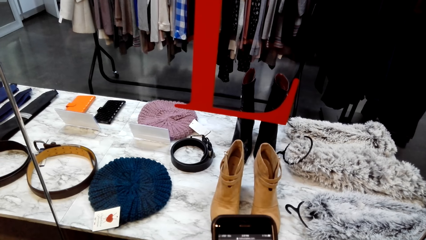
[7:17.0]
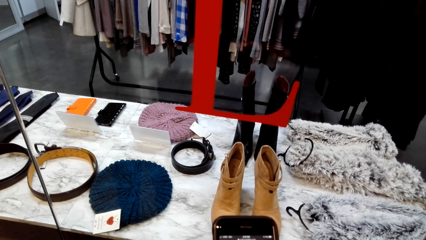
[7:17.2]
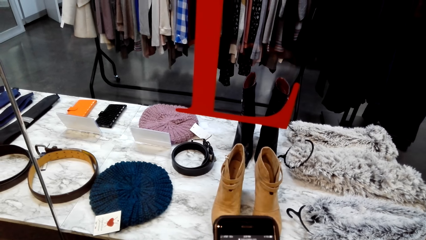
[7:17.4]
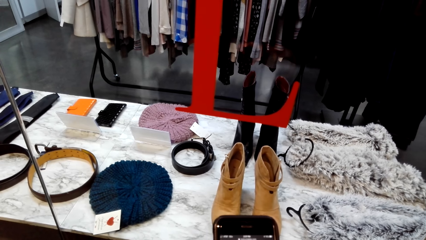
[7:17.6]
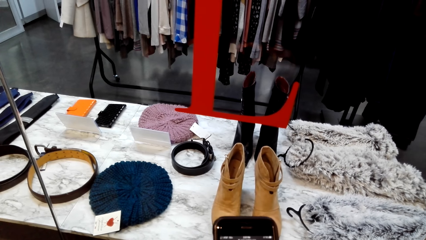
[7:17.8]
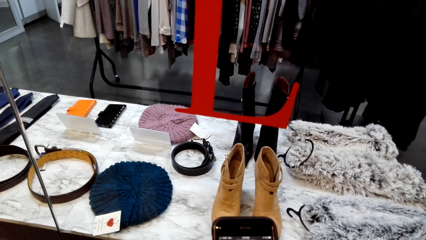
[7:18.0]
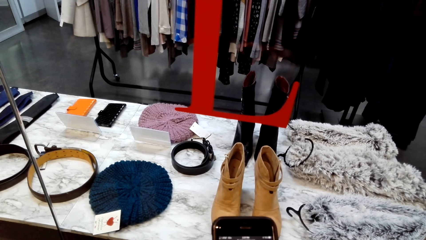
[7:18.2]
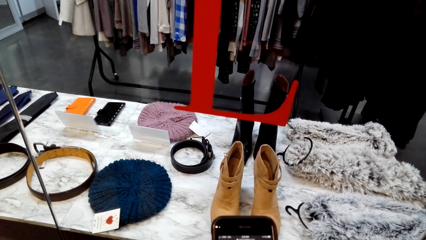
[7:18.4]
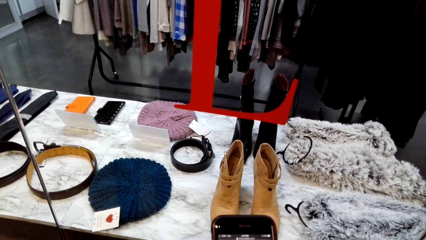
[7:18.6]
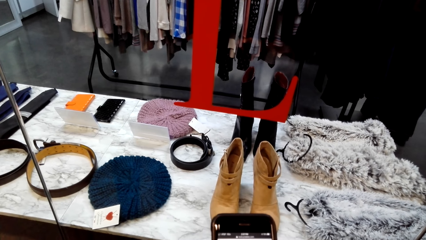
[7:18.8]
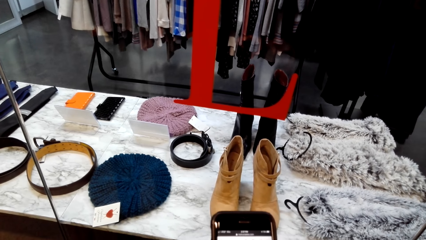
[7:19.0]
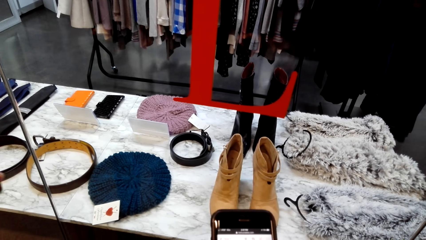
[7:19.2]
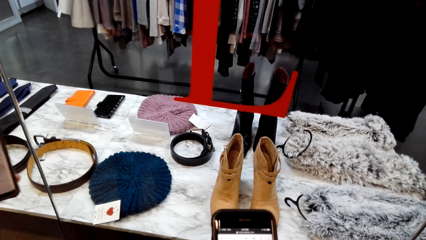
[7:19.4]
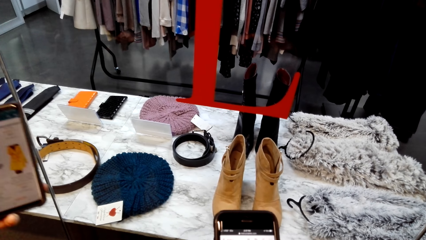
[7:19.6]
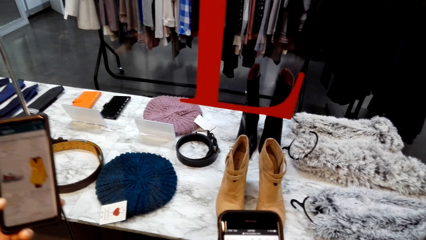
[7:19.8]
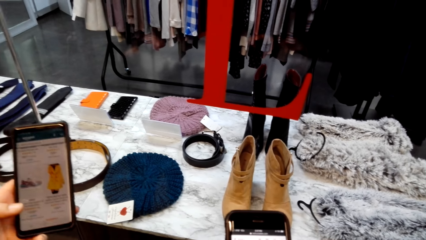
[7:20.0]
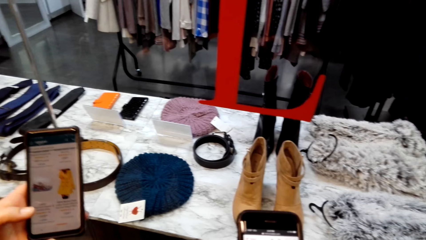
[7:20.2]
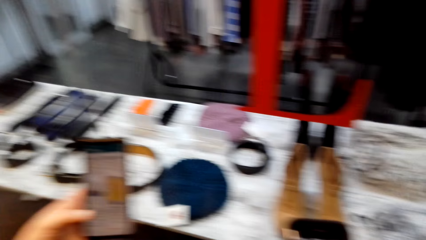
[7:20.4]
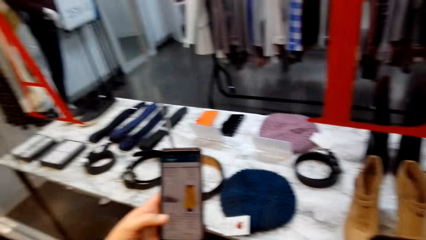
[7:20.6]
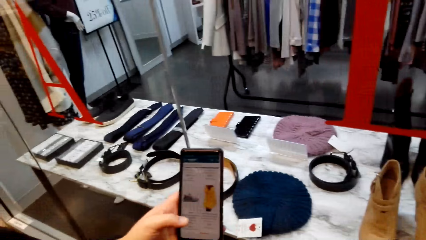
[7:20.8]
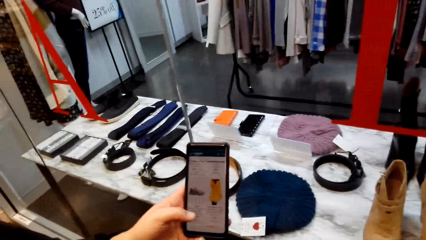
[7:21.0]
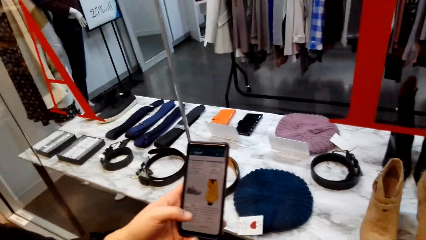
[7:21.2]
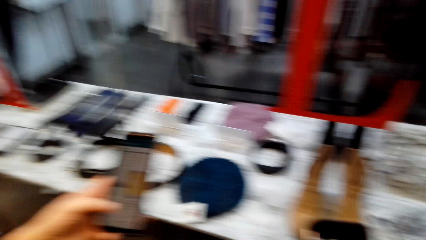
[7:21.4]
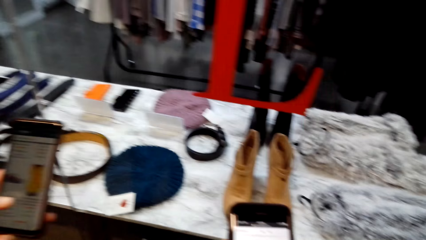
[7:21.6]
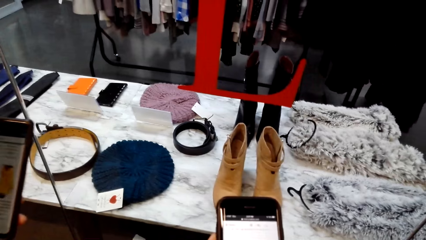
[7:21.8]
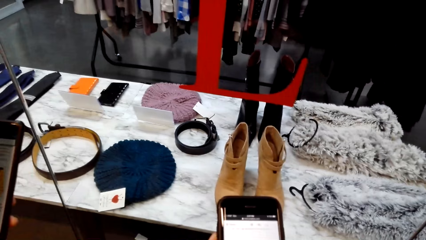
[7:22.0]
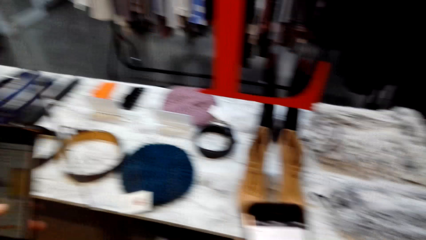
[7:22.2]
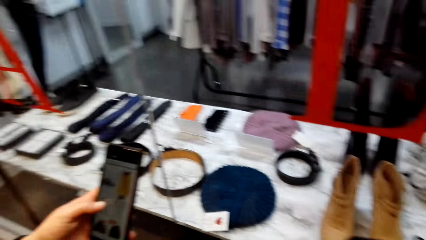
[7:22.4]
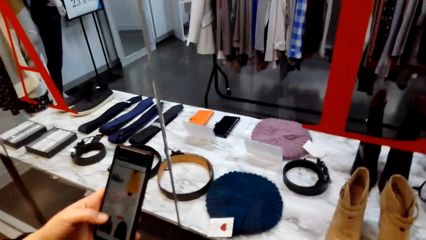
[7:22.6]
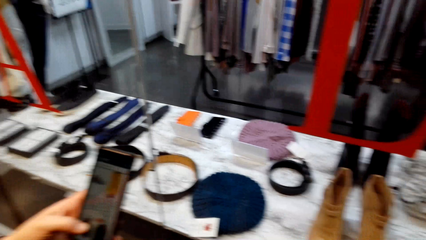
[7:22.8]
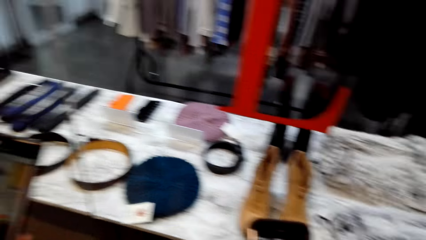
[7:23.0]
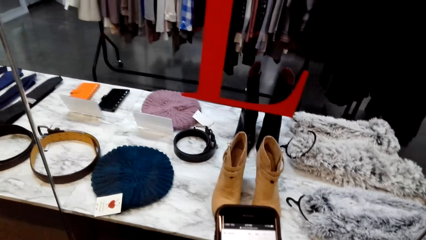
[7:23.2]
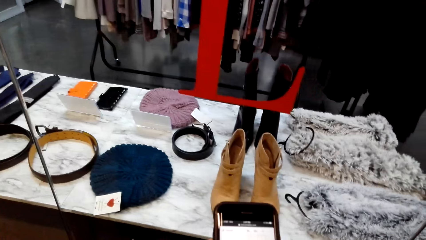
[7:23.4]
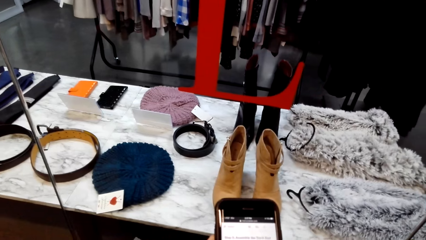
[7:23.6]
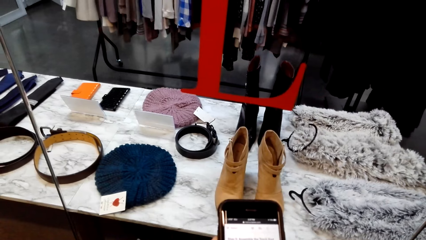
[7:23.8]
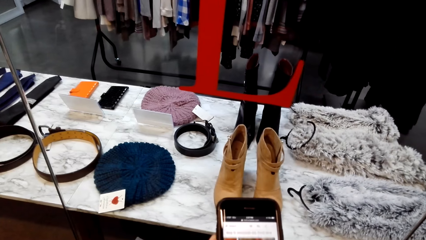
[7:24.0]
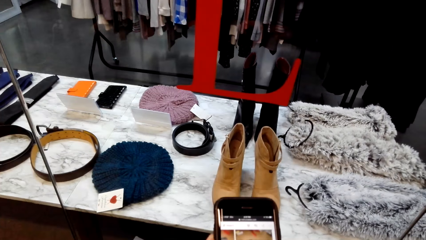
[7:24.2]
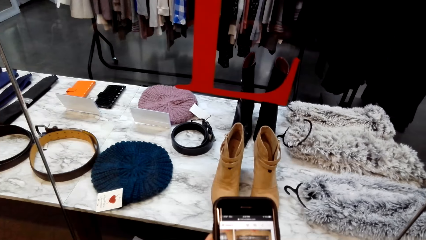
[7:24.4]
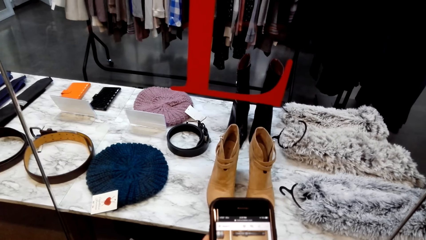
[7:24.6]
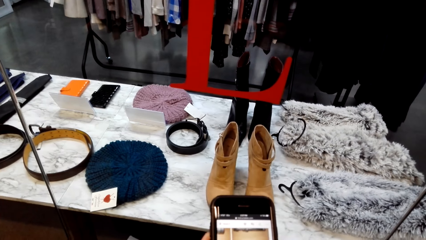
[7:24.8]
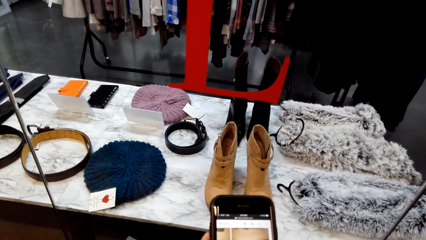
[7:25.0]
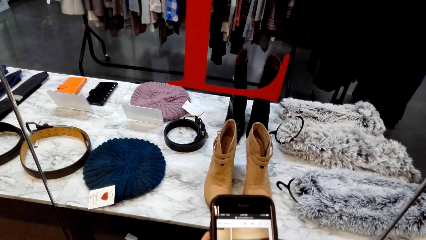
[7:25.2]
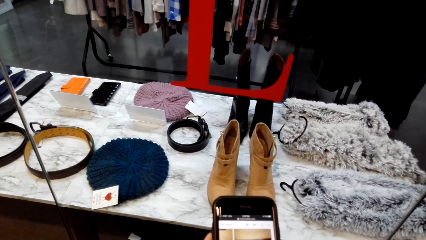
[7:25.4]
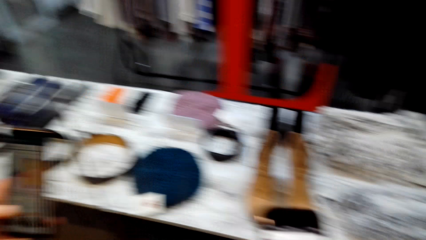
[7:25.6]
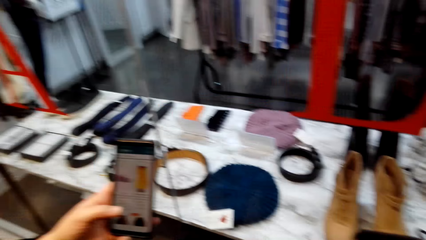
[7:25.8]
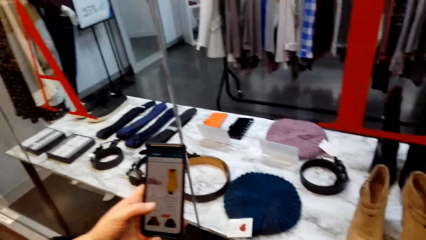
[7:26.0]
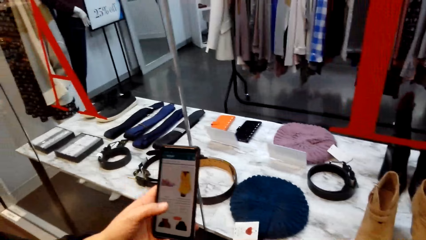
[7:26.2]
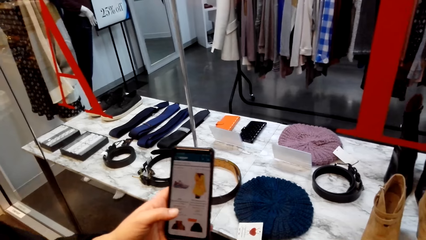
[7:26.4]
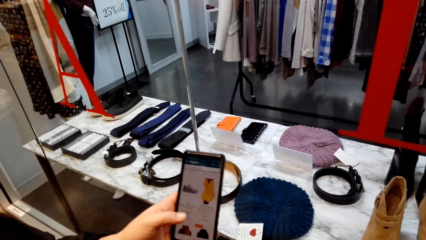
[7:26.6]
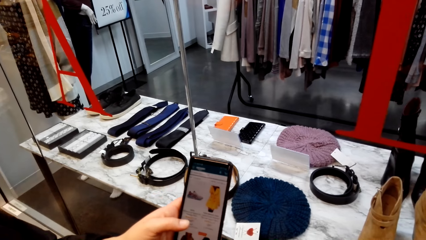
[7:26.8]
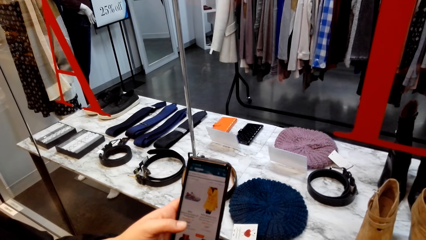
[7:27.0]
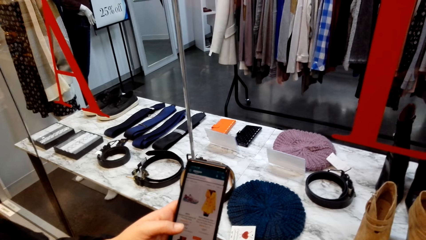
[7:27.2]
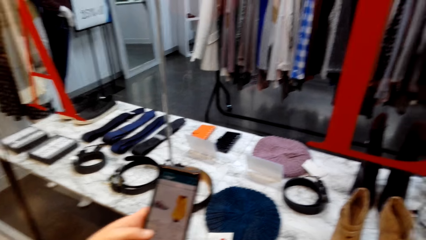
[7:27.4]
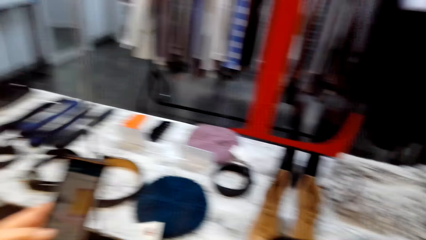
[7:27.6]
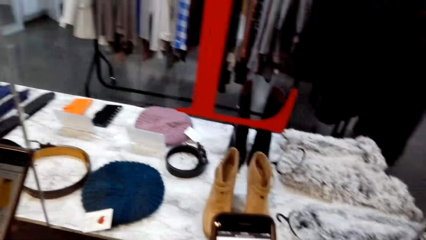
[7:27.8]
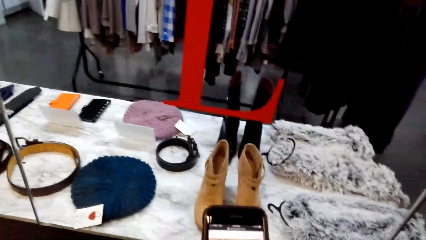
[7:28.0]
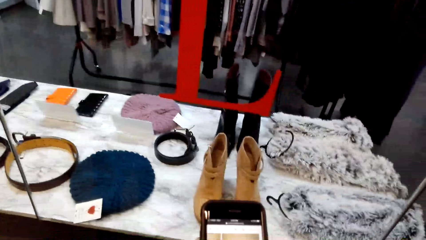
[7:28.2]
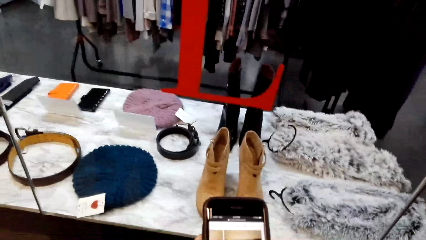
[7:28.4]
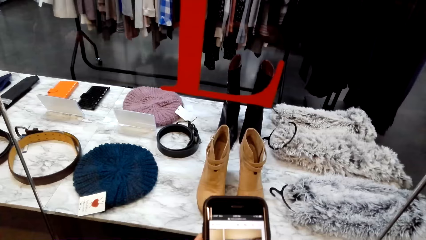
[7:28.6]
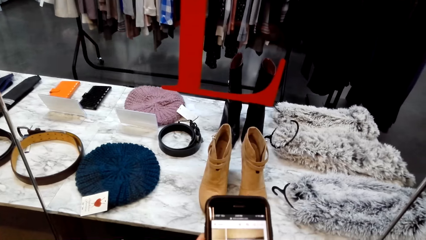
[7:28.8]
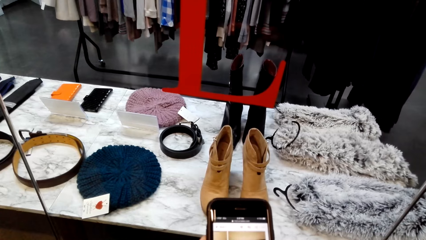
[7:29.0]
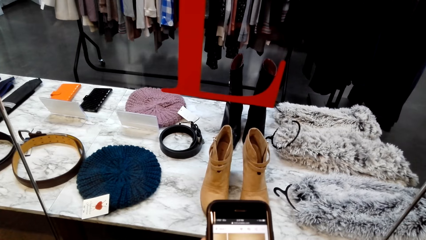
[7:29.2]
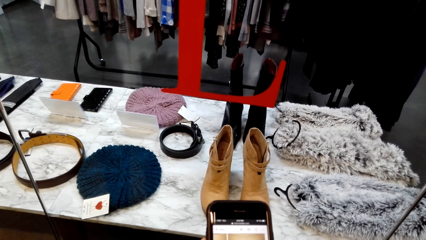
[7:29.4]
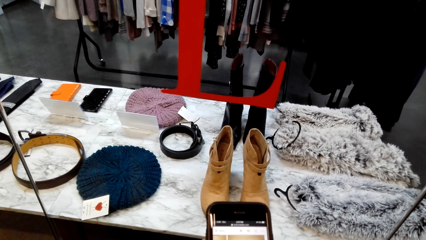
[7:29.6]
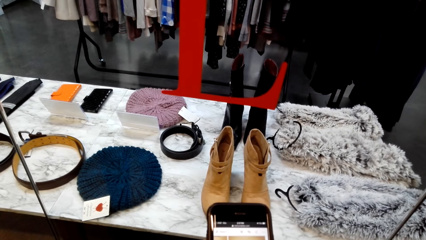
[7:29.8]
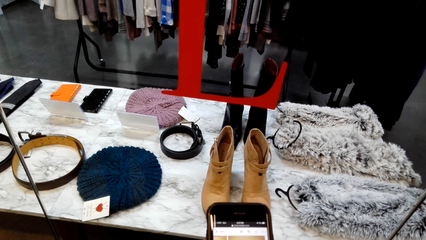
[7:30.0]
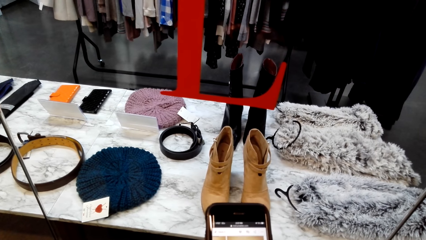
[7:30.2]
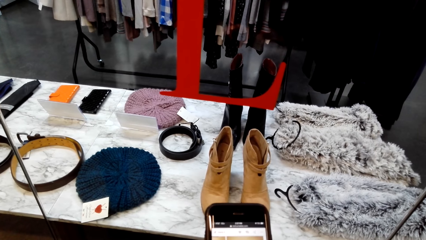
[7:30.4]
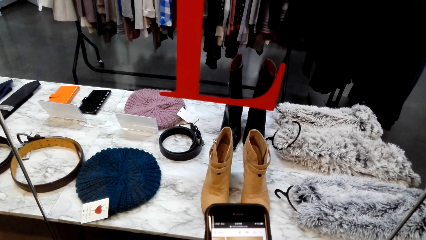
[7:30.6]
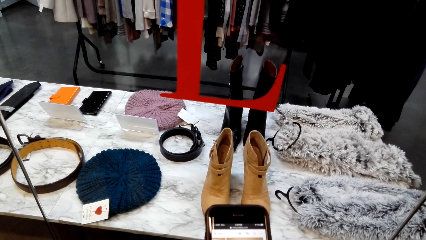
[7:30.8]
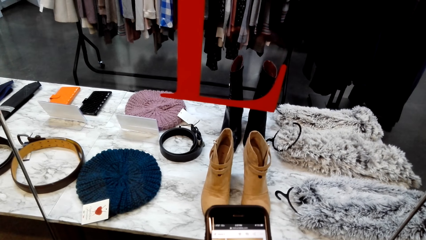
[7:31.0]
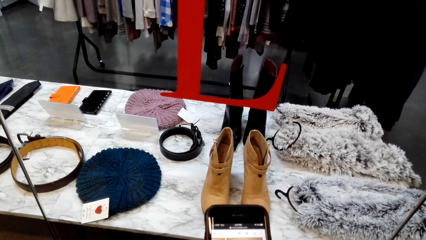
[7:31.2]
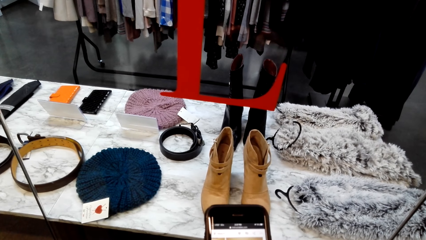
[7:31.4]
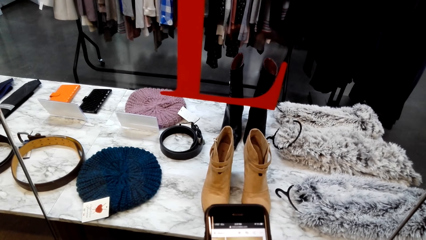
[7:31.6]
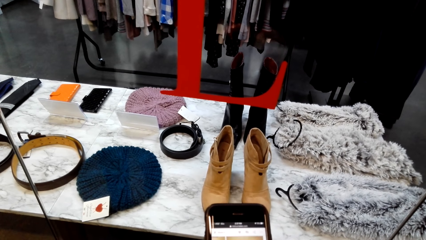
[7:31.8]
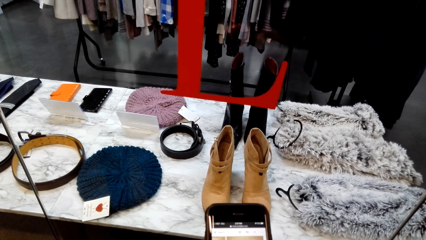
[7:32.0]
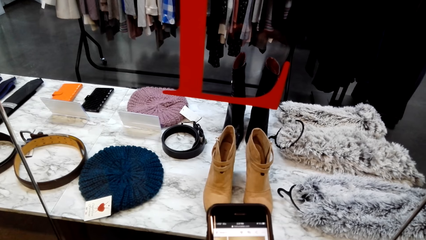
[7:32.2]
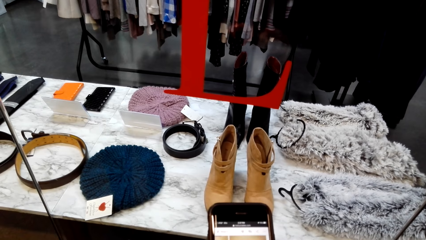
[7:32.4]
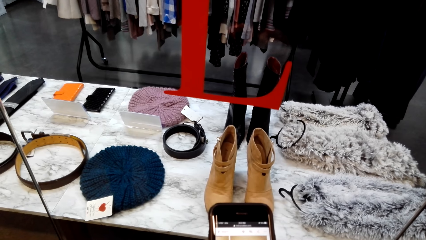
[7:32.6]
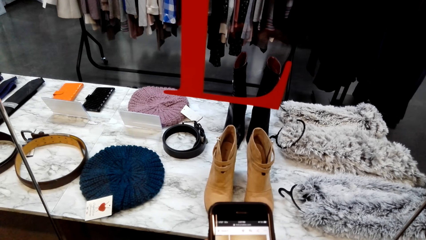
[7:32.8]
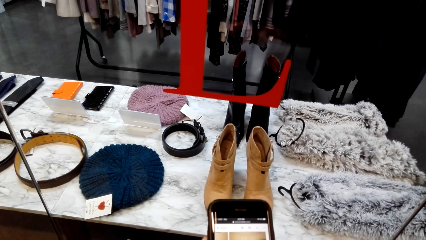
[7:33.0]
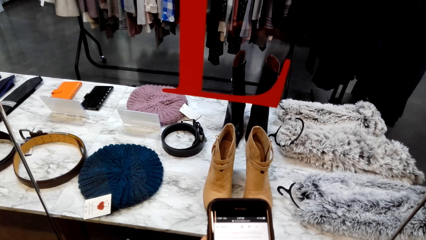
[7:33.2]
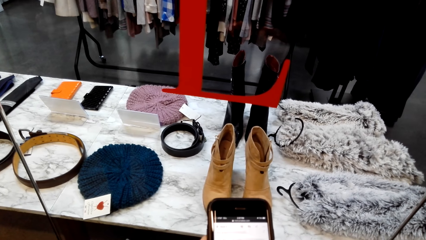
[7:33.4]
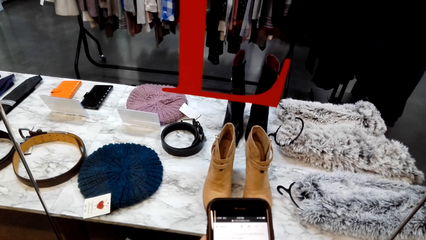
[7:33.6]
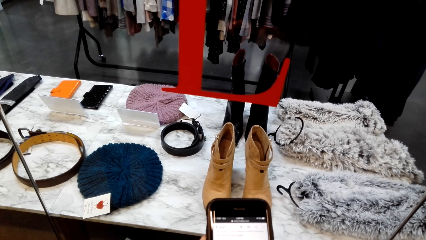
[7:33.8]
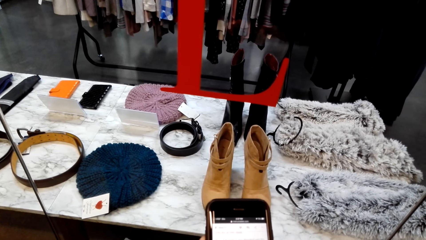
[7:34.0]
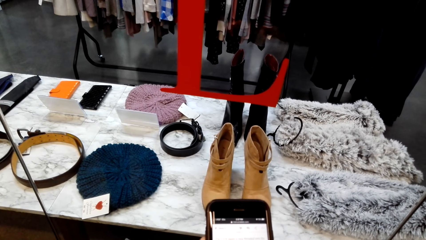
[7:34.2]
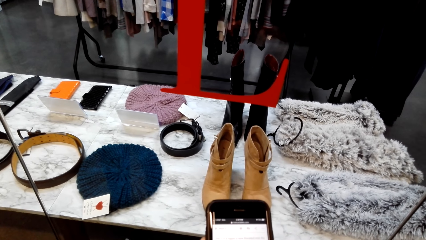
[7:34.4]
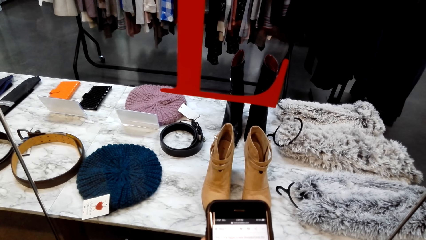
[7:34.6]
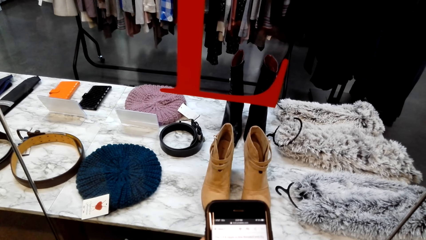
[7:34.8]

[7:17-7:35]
A woman holds a mobile phone. The woman shows the camera wearer the phone. The camera wearer looks around. They operate the mobile phone. They dial the phone. They look around. The woman holds the mobile phone. The woman shows the camera wearer the phone. The camera wearer looks at the mobile phone. They dial the phone. They operate the mobile phone.
